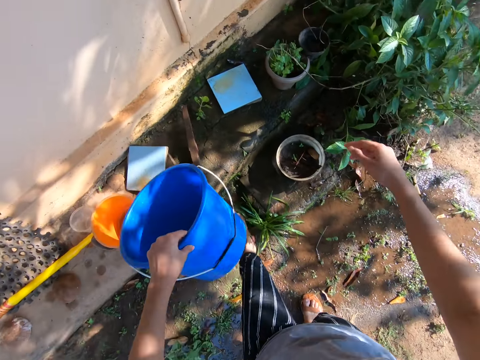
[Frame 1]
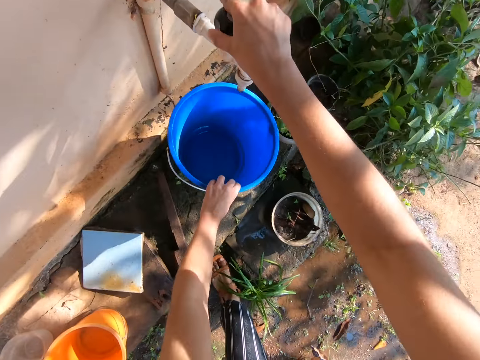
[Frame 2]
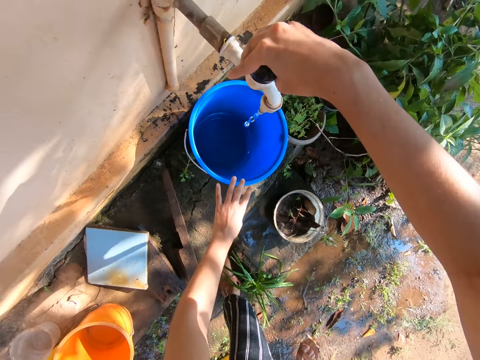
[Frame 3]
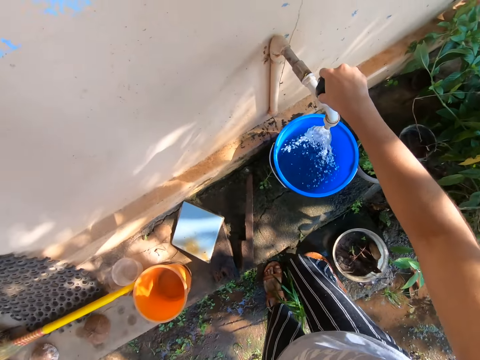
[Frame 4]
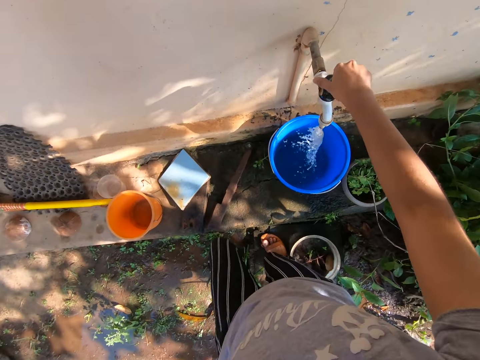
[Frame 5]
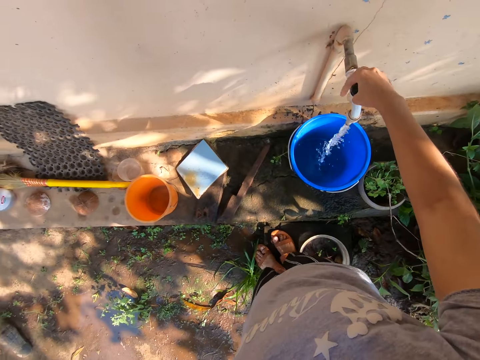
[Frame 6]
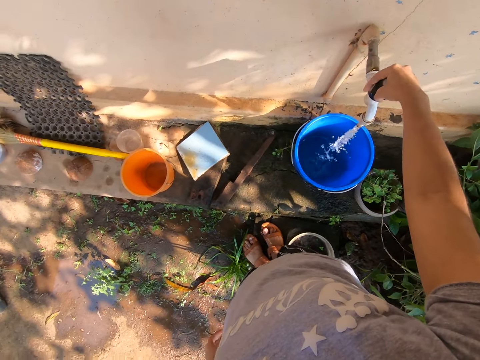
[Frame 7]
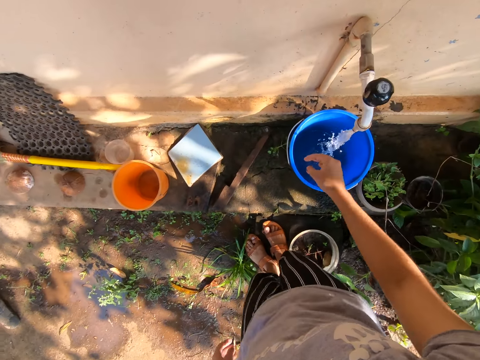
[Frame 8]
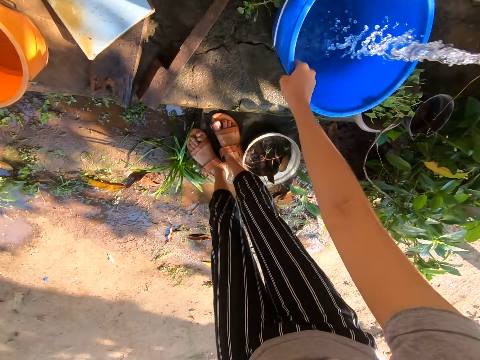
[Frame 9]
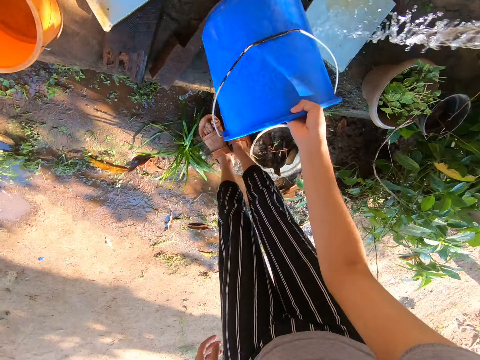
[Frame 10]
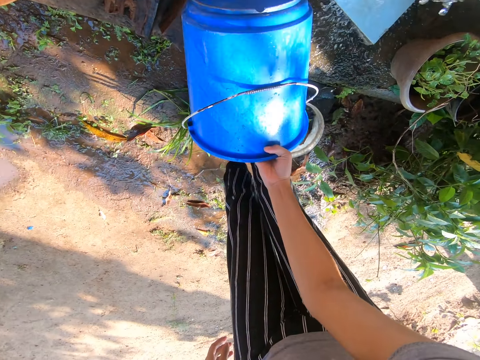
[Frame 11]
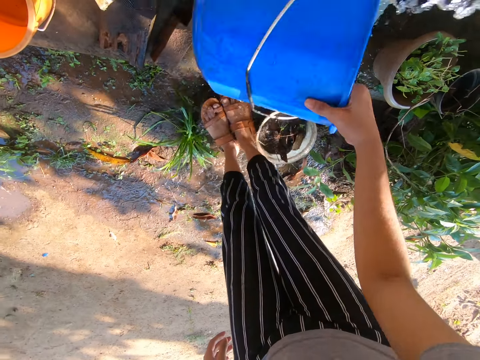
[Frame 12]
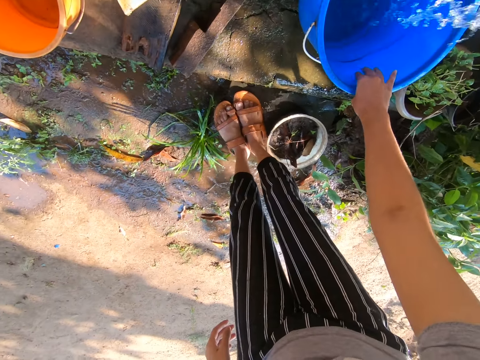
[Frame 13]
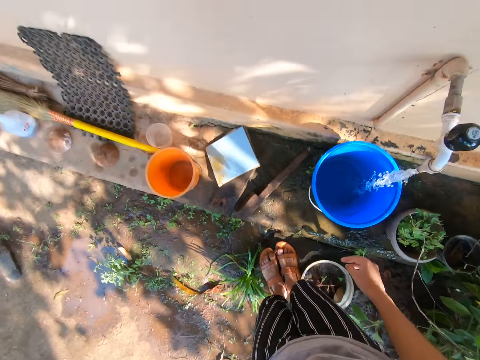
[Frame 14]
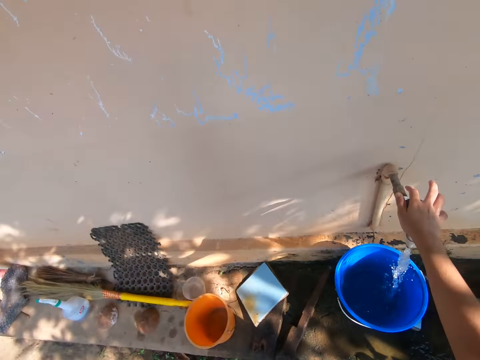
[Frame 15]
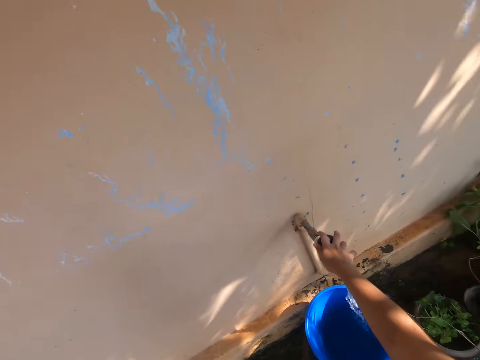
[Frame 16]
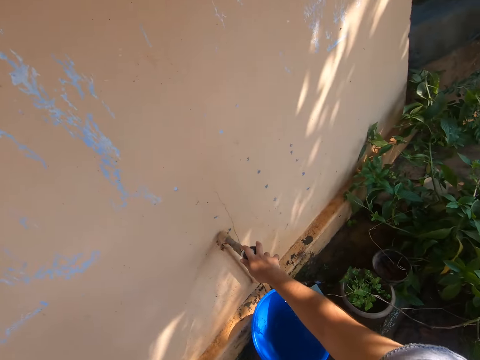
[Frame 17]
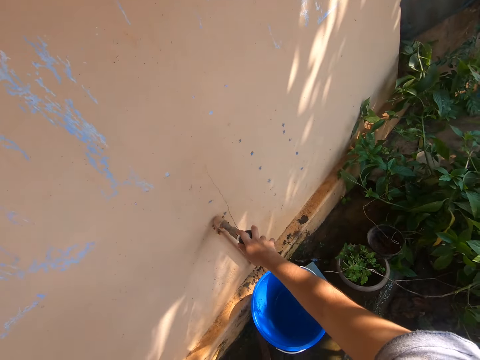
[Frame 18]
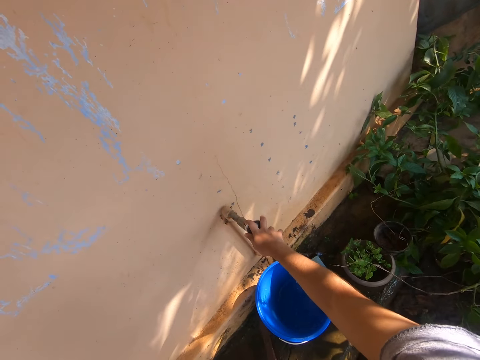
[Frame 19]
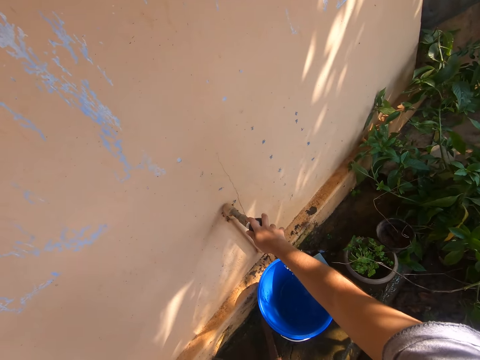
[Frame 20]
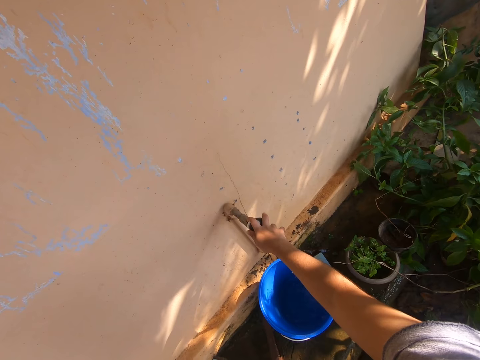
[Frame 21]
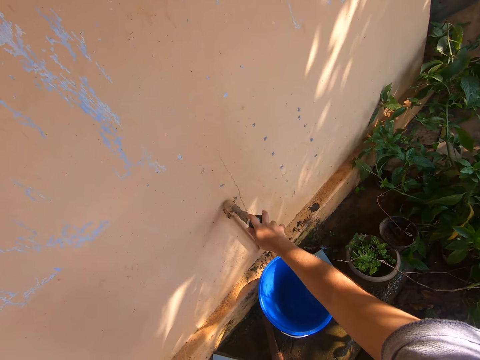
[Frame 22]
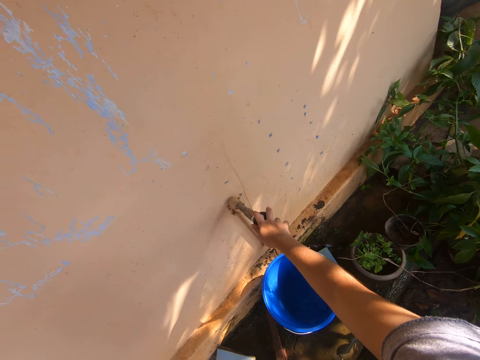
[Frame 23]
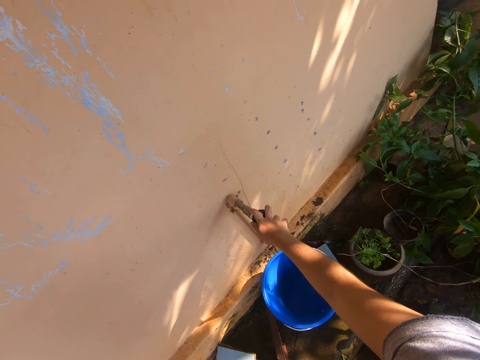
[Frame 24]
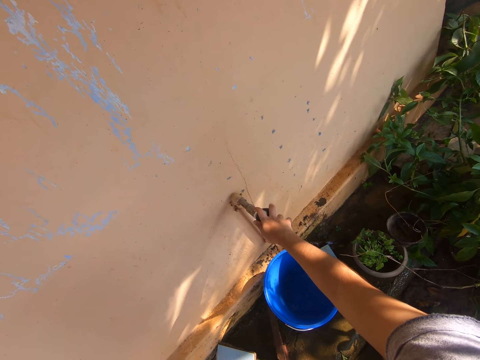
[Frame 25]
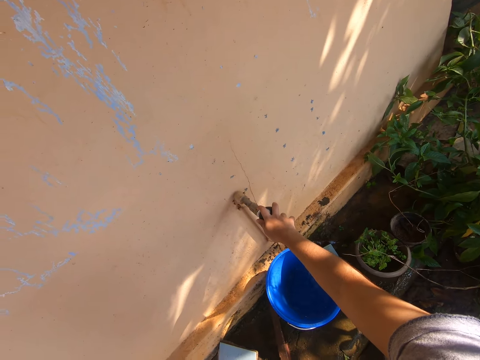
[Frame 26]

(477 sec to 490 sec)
The camera wearer drops the empty bucket. They open the water tap. They pour water on the leg. They return back the empty bucket into the running water. They hold the tap with the hand.

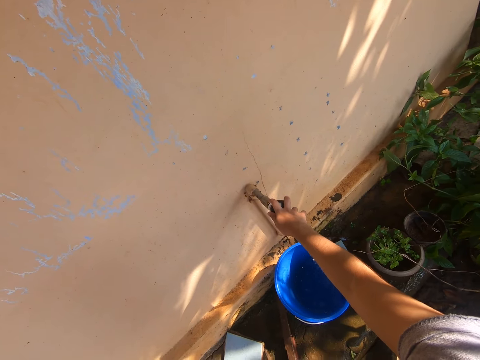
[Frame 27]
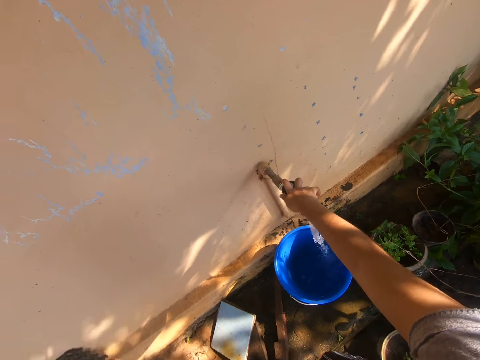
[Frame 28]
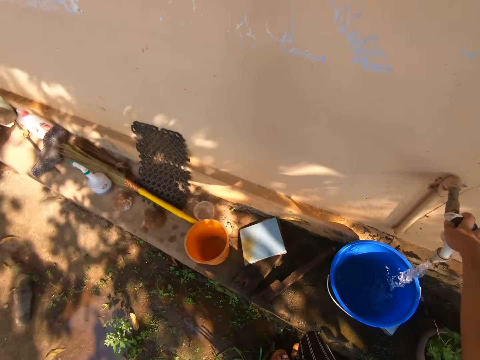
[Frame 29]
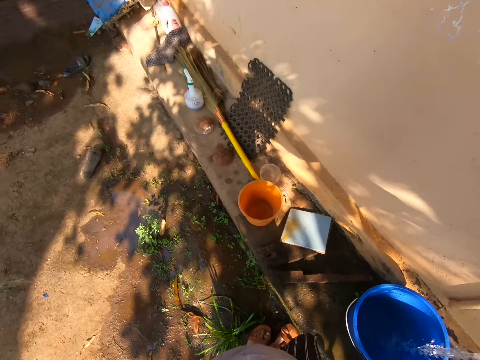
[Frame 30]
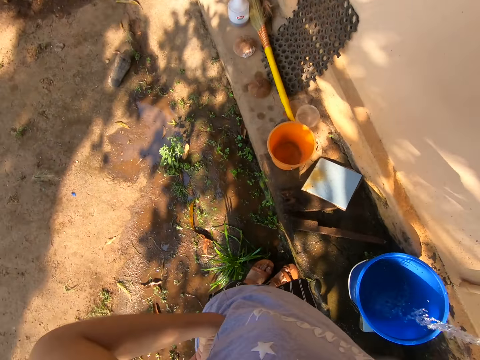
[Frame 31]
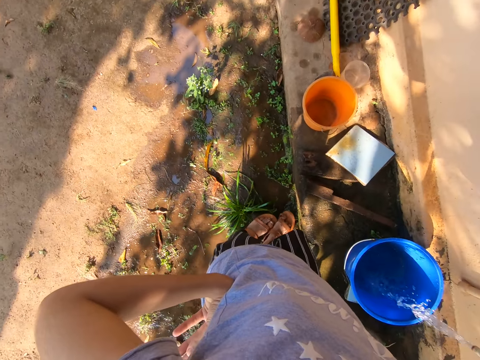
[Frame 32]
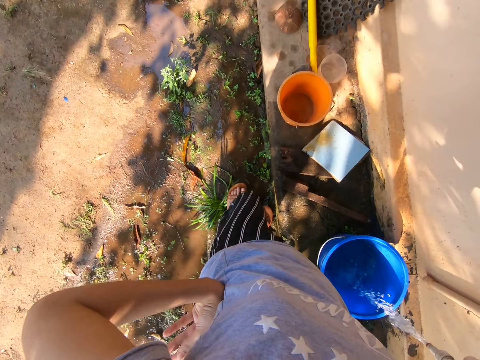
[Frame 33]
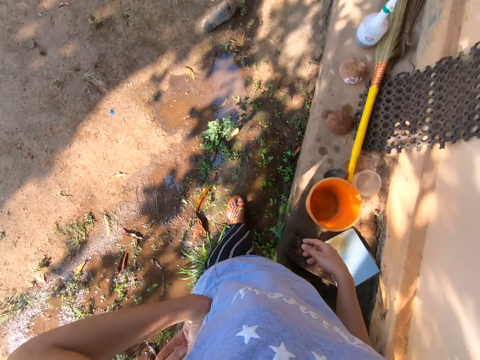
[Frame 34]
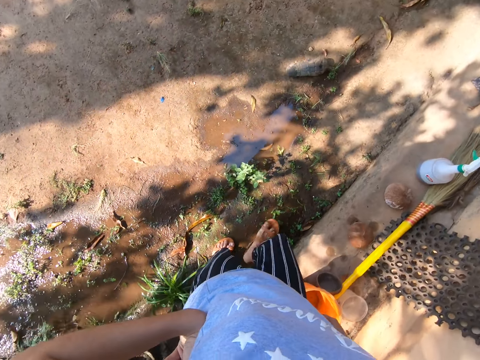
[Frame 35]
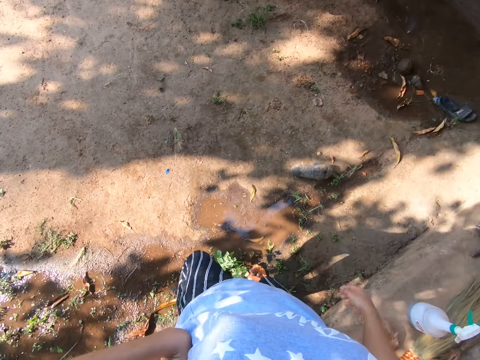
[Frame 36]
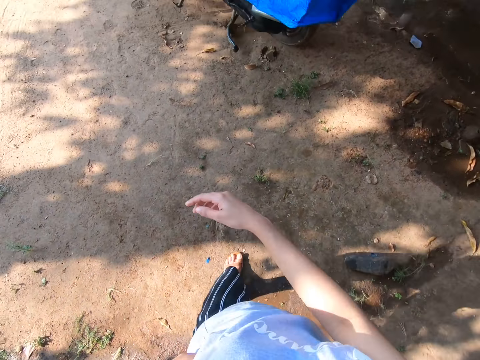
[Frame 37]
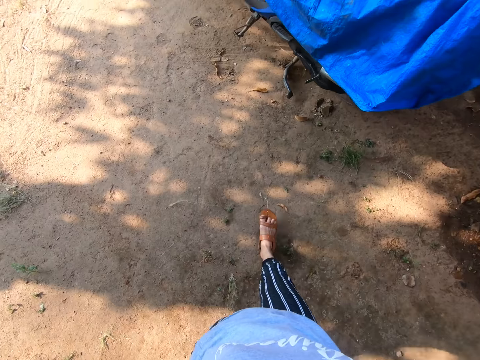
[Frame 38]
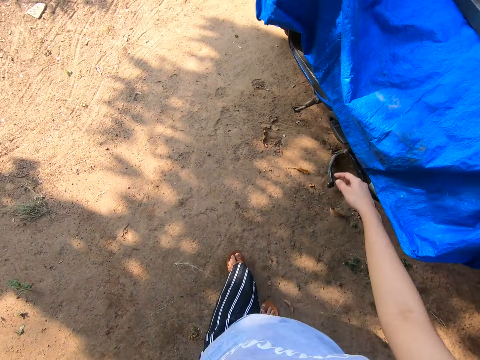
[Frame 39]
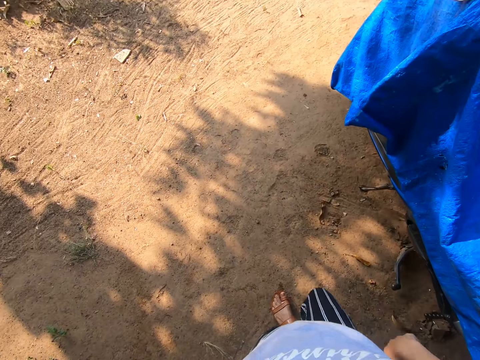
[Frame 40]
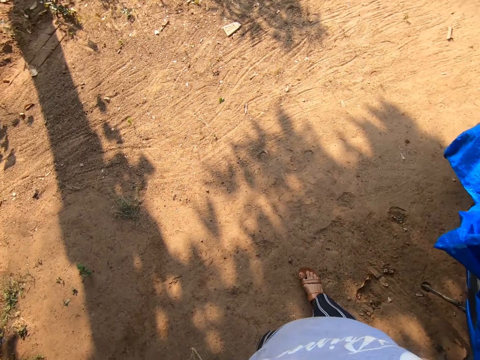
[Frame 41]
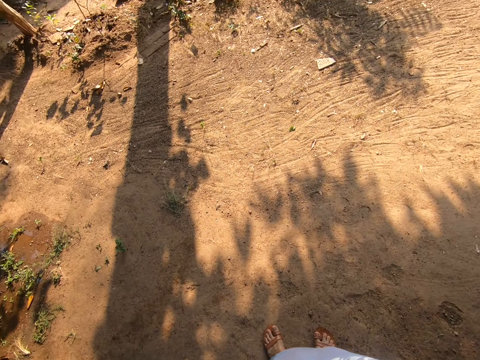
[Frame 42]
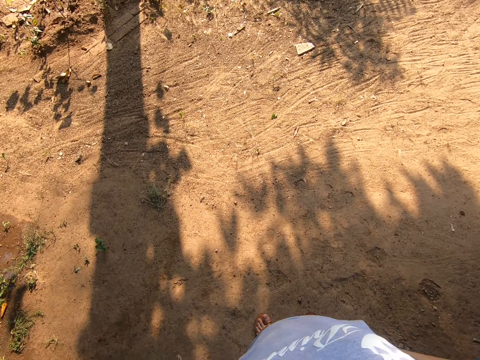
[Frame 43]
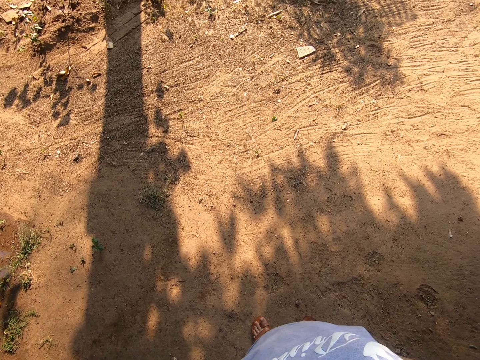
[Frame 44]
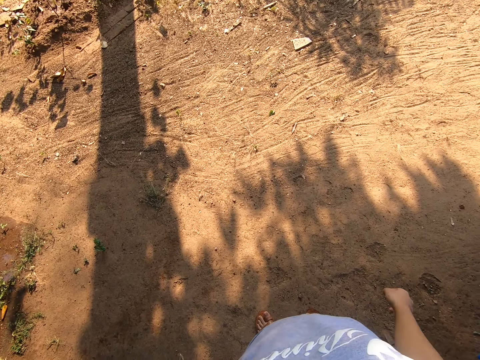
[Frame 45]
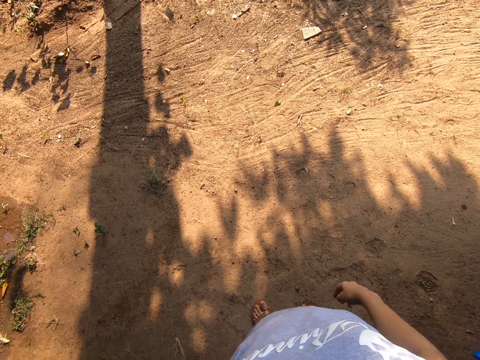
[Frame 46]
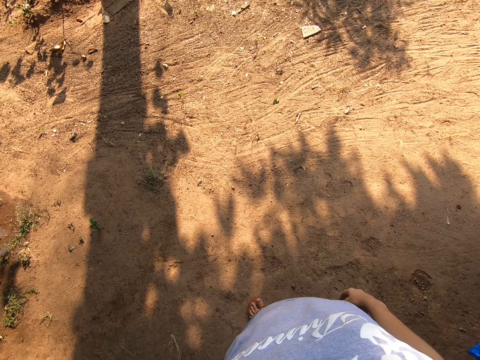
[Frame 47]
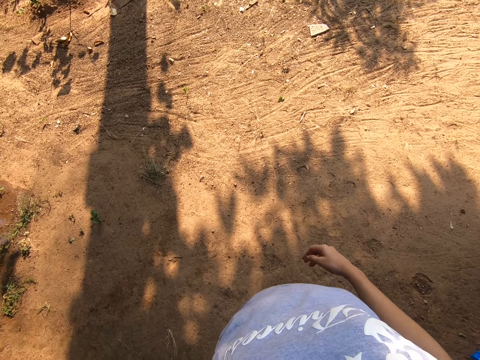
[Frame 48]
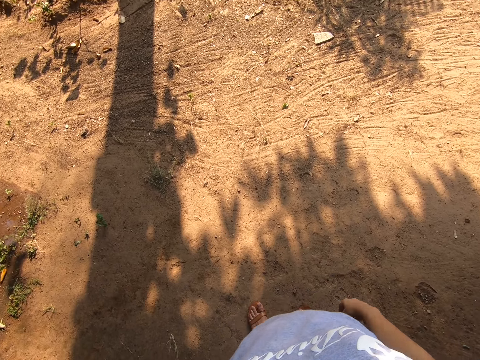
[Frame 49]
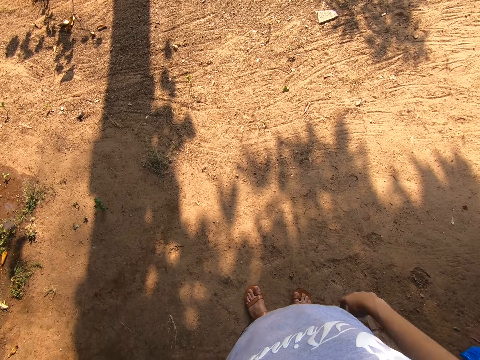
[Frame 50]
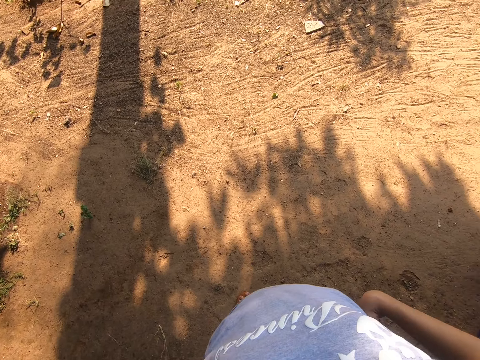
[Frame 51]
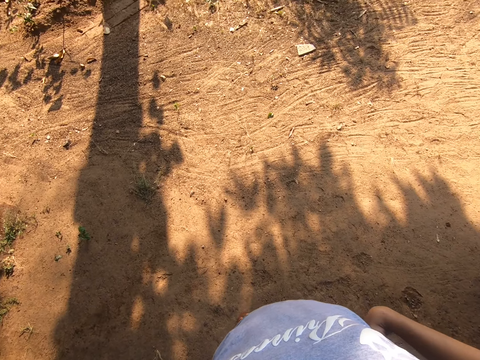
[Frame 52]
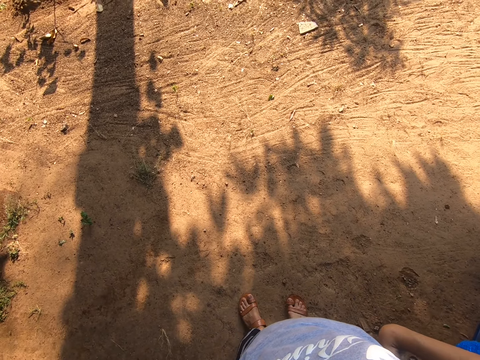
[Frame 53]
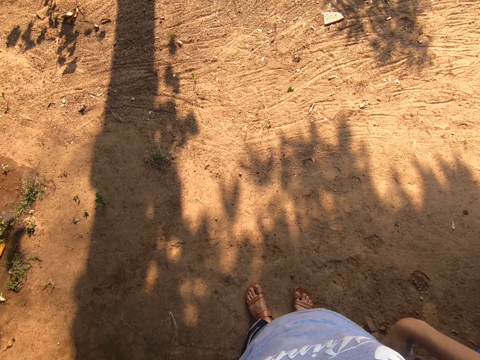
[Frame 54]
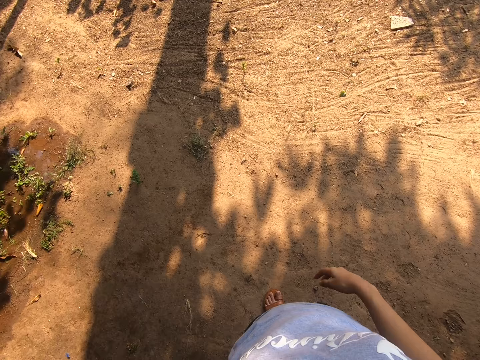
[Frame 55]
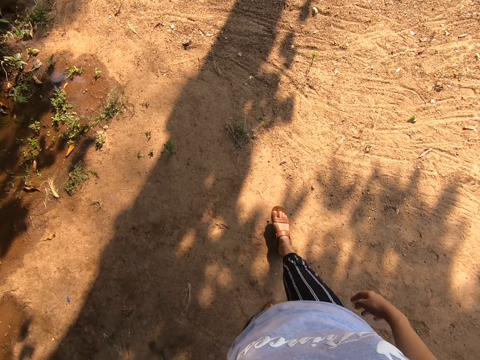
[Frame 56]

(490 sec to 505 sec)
The camera wearer looks around. She walks outside. She looks around. She touches herself.
